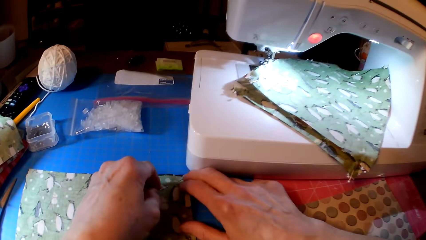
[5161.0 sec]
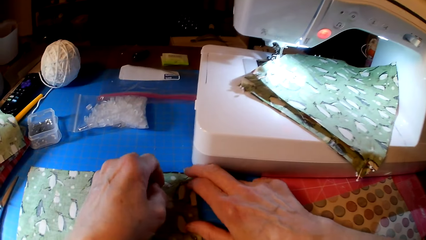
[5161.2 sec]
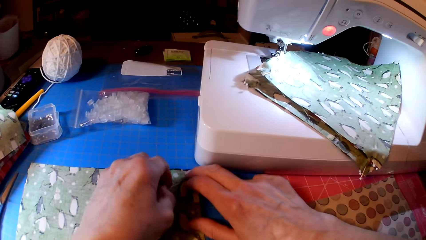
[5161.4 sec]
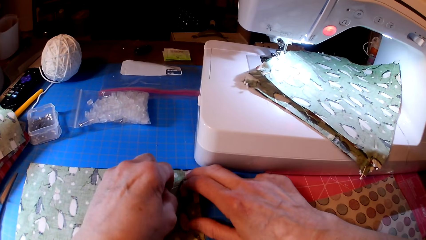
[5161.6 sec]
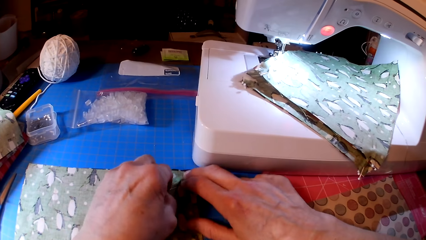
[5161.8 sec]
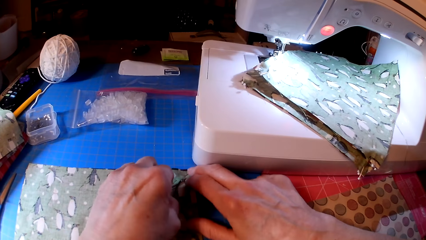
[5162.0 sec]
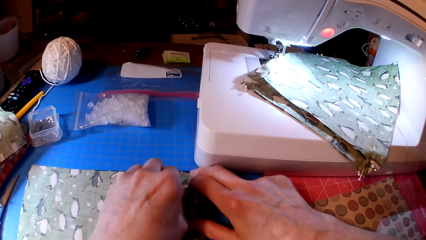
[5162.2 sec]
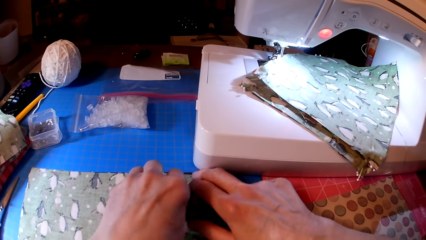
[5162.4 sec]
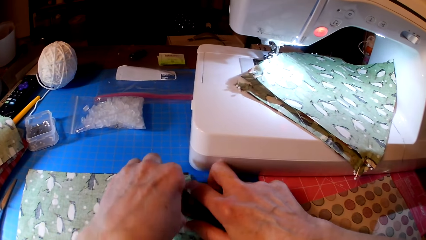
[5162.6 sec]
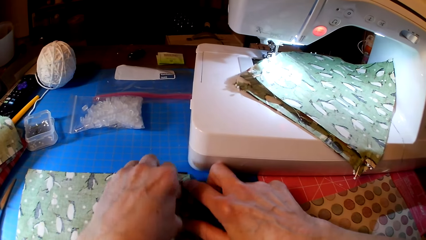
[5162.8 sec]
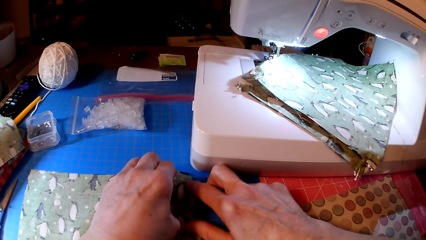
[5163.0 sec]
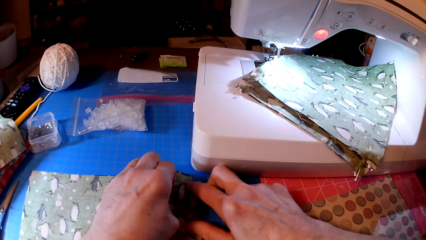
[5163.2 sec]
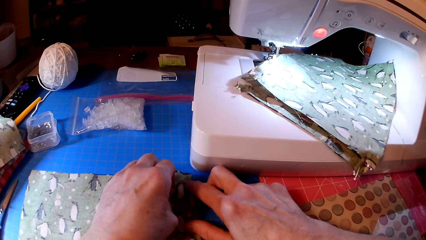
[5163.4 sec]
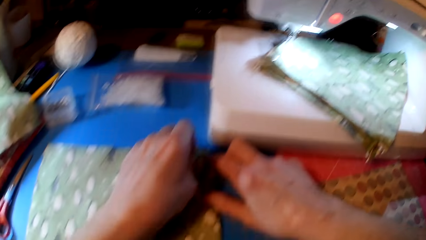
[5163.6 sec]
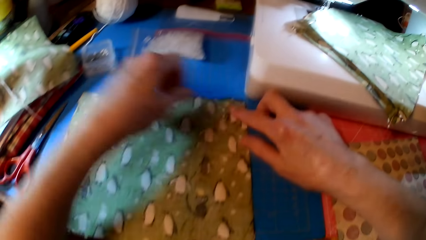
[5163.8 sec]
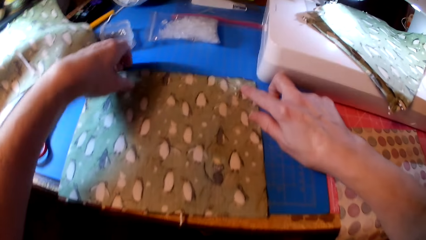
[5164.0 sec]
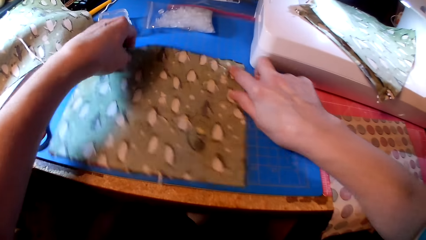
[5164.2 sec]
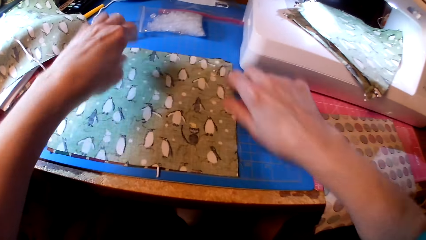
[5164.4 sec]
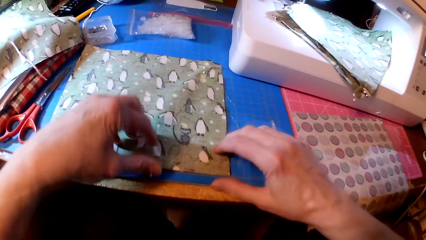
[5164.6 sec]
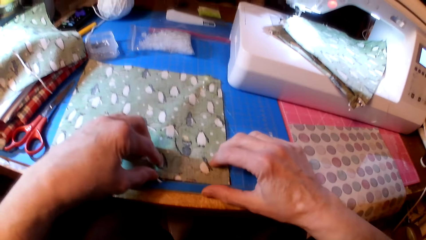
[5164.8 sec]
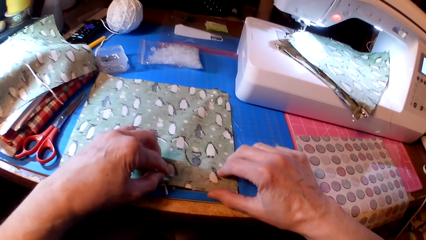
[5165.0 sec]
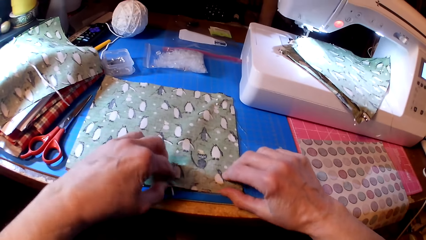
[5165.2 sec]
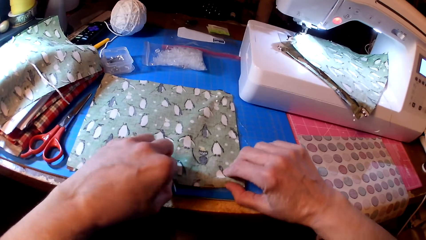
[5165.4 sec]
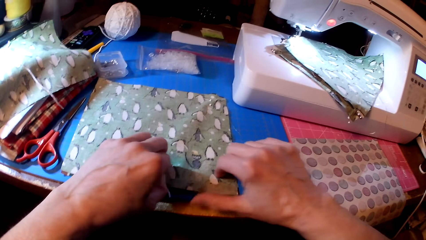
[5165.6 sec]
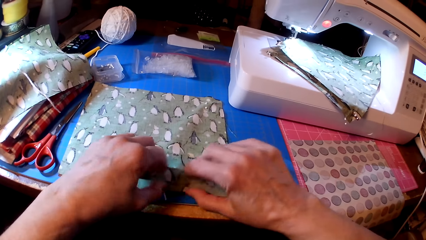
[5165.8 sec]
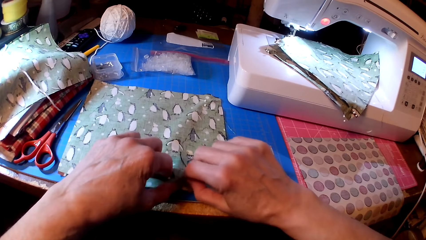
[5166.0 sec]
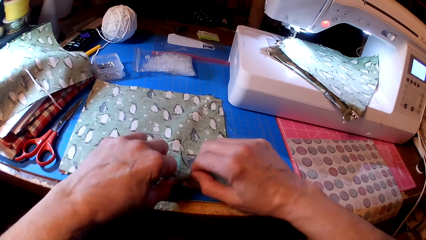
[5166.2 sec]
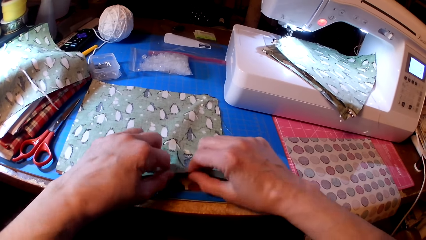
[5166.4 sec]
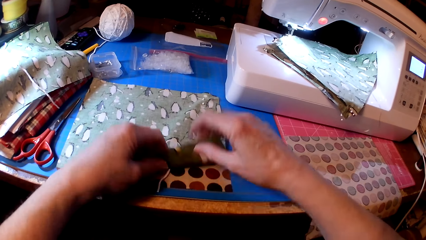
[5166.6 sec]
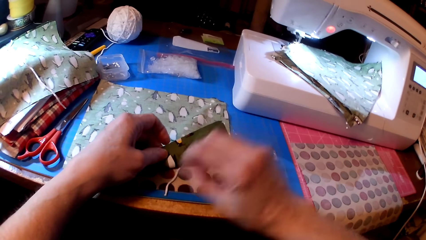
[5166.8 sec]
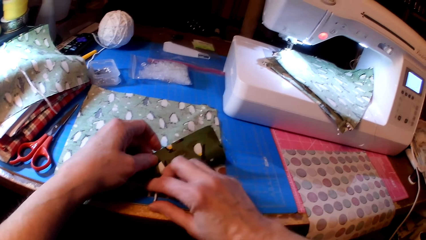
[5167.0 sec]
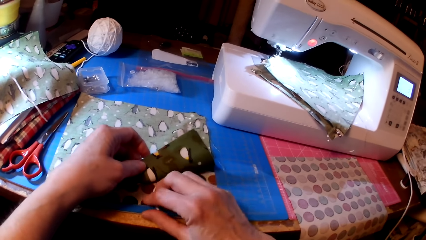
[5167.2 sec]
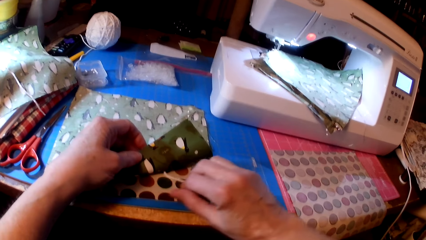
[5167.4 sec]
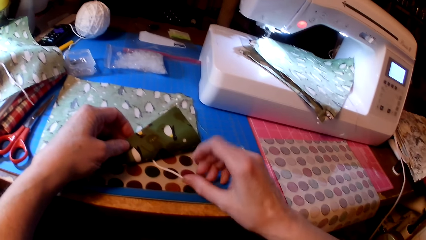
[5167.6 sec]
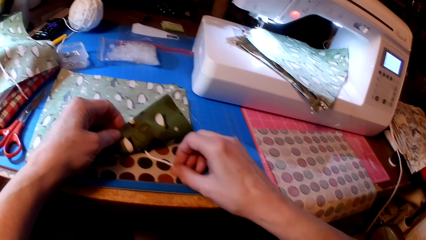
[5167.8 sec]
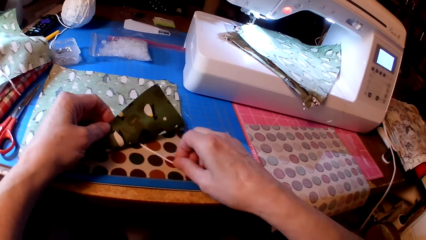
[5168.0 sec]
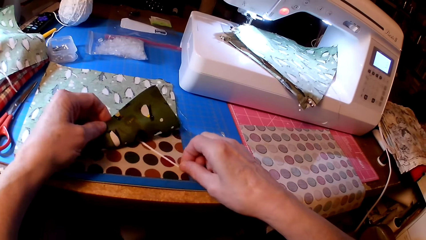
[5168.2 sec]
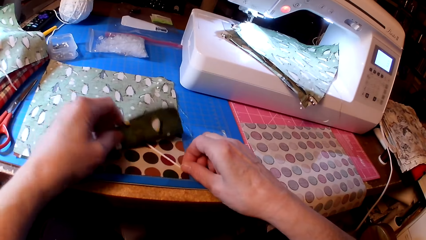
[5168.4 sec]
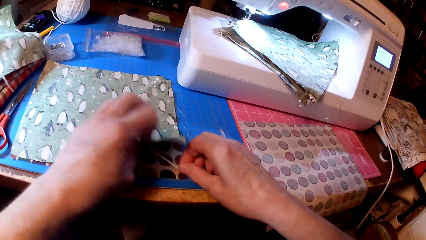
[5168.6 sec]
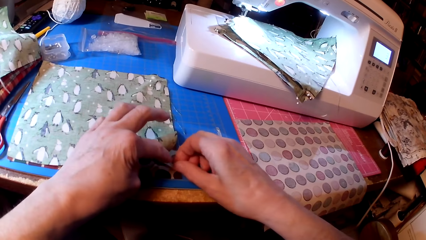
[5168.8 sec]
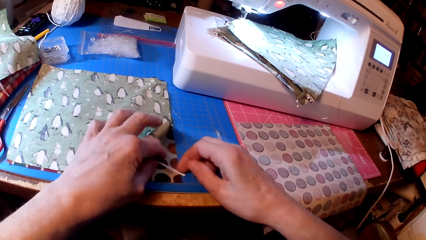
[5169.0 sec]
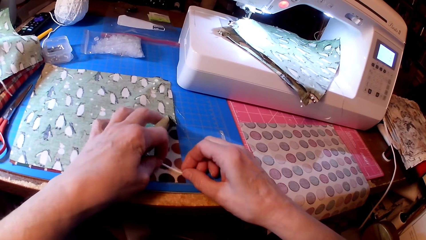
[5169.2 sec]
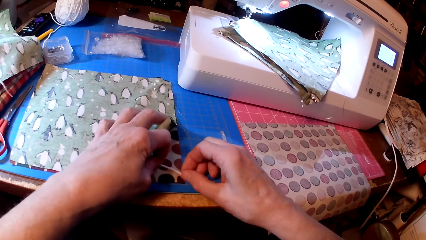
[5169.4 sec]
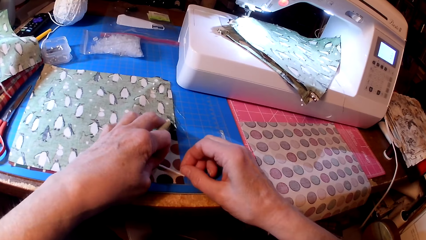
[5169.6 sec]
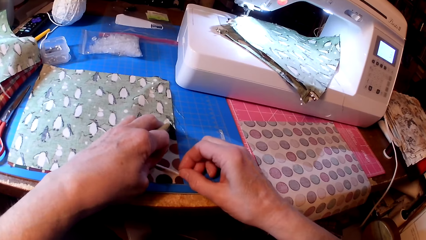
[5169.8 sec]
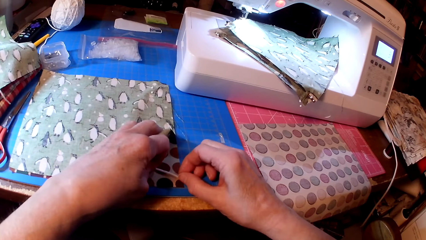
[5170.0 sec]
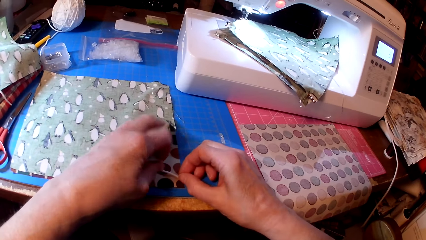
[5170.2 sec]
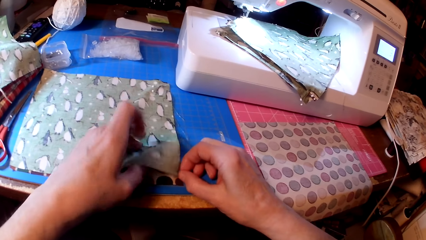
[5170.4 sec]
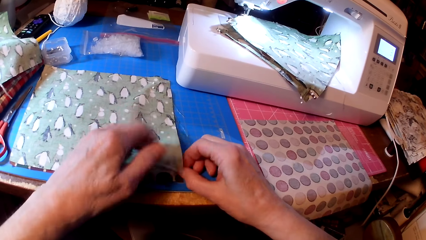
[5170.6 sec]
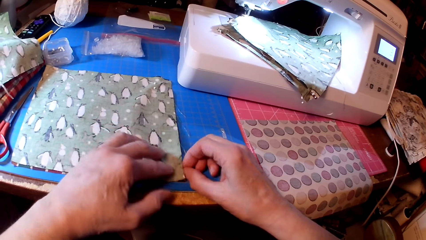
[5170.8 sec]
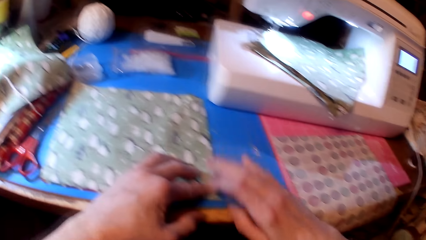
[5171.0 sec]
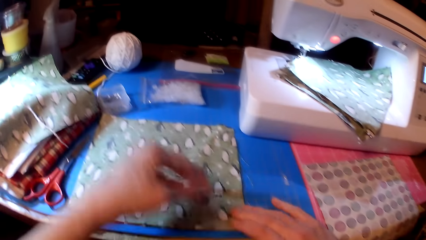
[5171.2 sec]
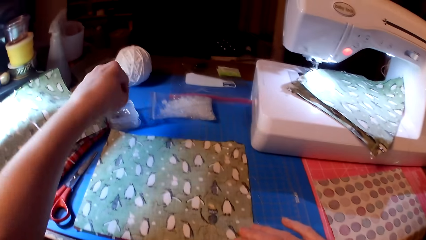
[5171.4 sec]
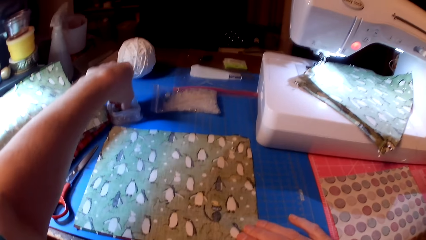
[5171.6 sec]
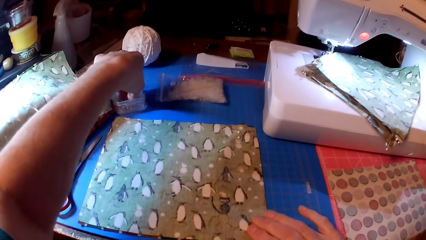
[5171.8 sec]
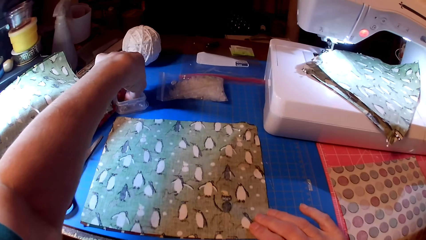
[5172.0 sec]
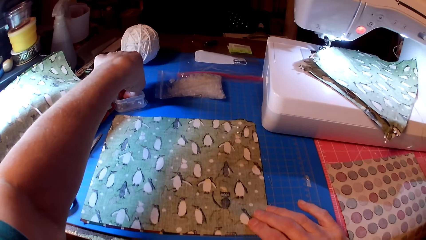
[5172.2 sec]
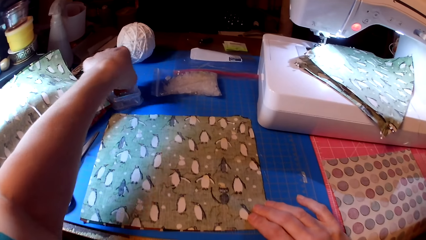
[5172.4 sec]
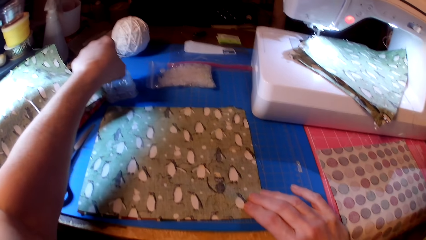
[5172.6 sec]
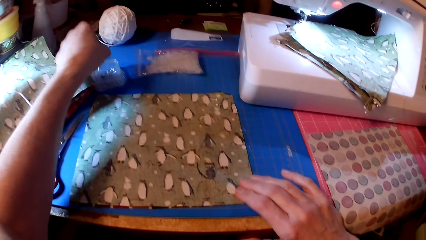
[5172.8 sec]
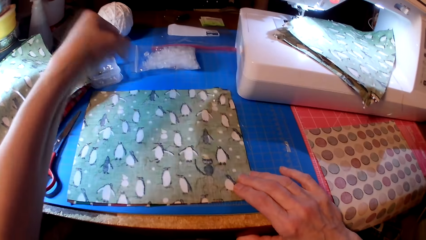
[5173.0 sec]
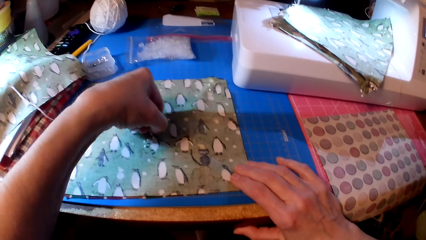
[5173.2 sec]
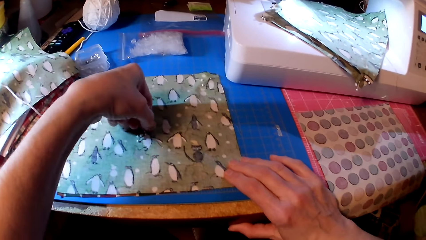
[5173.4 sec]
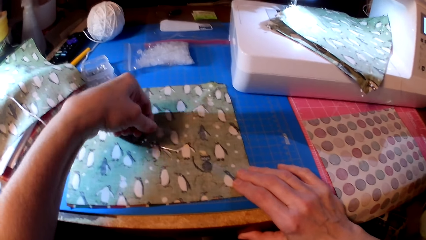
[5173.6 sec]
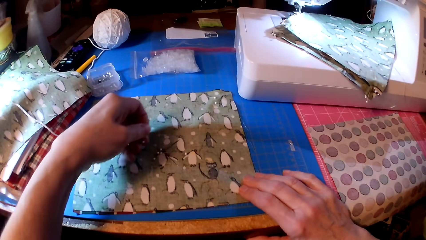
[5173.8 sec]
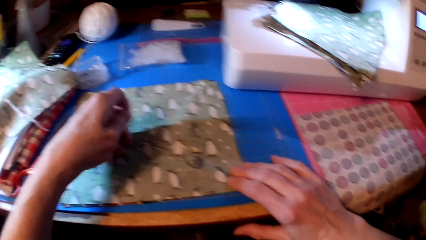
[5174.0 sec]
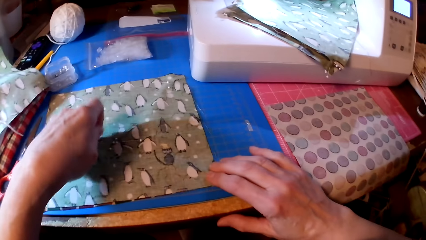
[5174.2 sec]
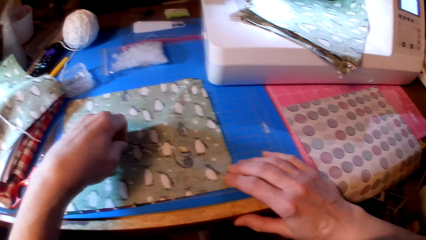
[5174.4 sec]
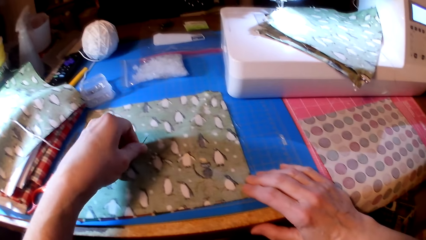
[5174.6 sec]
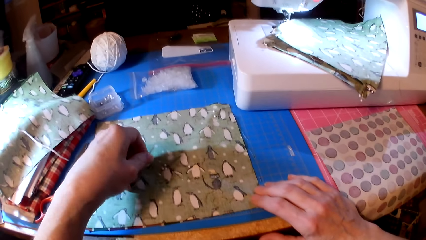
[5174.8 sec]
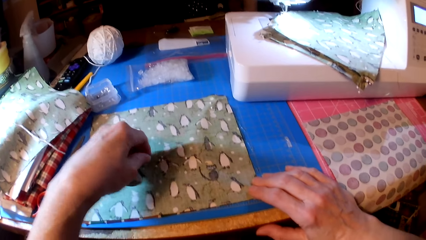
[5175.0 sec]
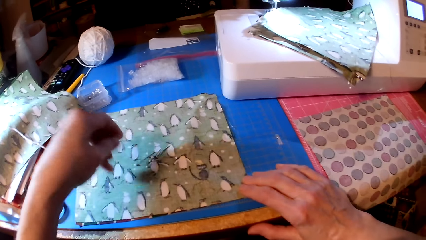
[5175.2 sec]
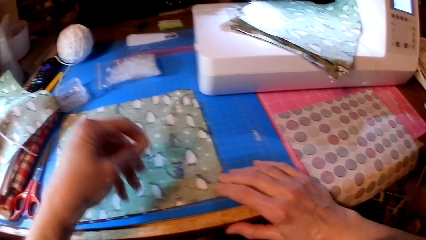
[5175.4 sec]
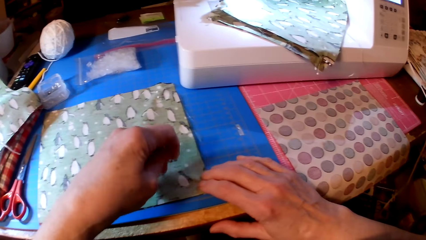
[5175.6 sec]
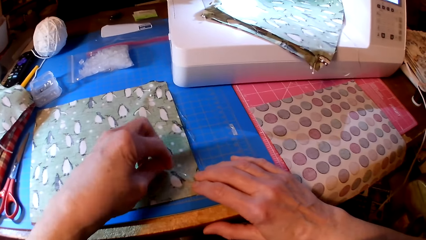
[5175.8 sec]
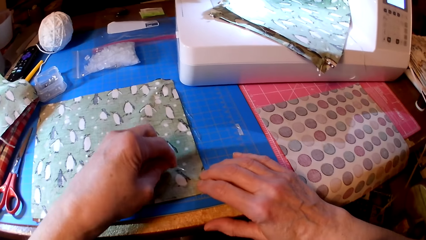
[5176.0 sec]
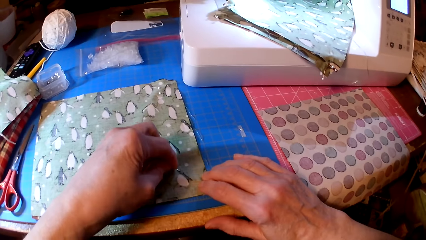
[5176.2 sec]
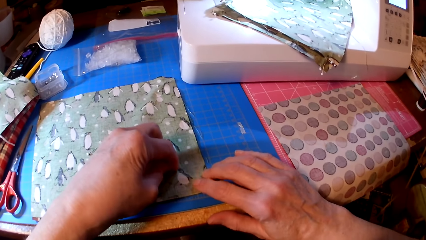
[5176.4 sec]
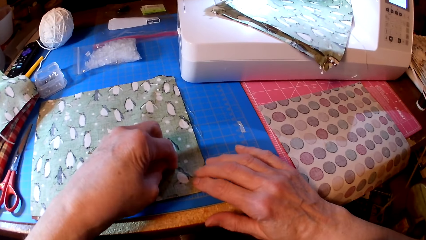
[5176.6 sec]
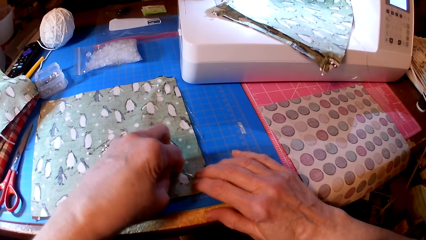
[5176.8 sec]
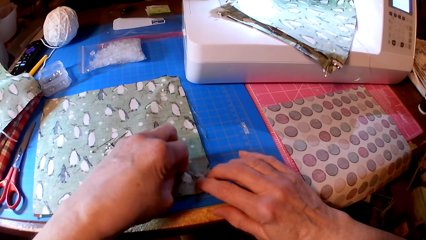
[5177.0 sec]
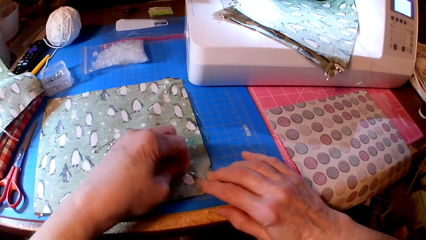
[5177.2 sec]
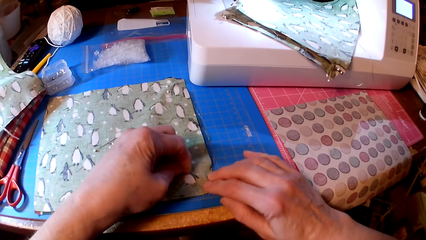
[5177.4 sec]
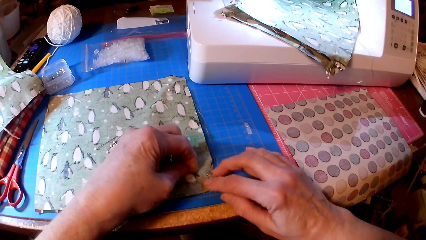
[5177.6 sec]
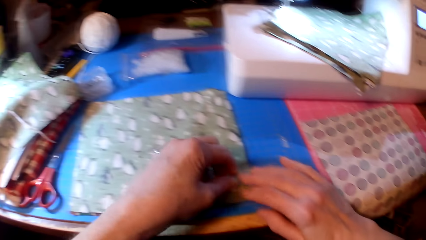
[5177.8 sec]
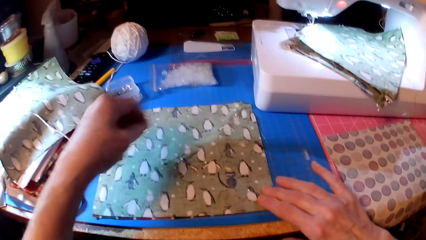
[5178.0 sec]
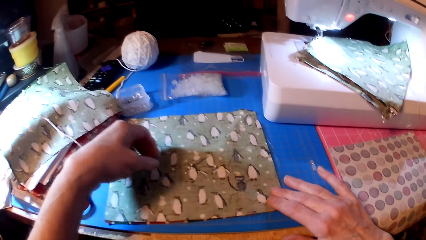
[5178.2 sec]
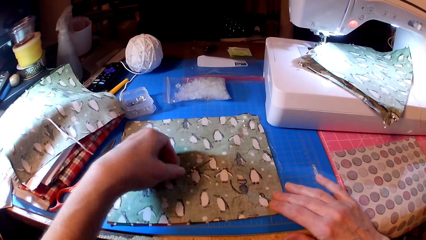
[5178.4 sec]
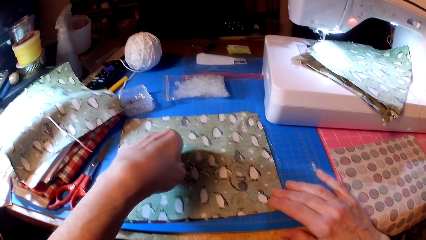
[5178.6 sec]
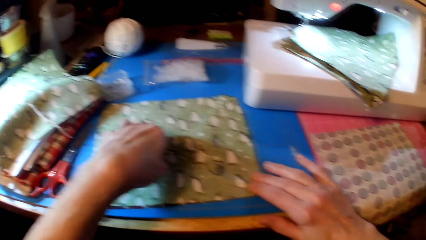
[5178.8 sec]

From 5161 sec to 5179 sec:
The camera wearer picks a pin. They pin fabric. They hold the fabric. They attach yarn on the fabric. They pick the pin. They pin the fabrics.
